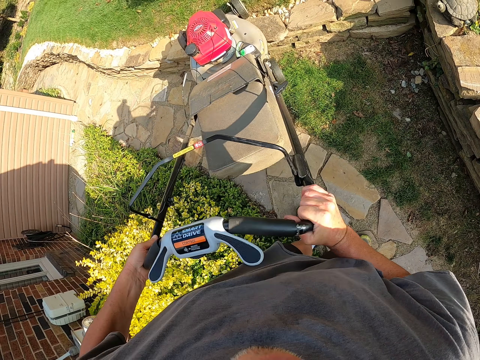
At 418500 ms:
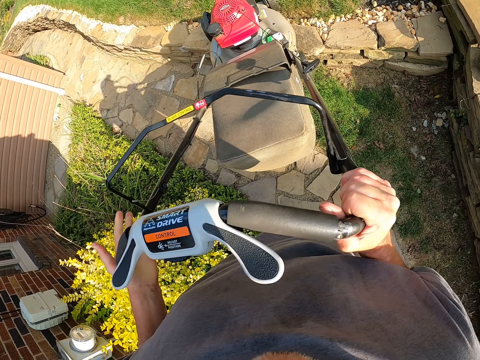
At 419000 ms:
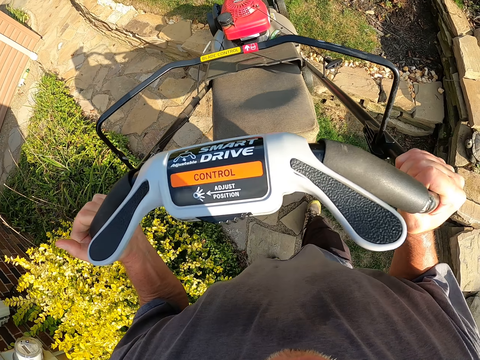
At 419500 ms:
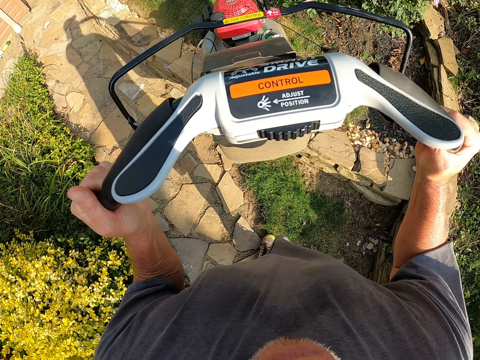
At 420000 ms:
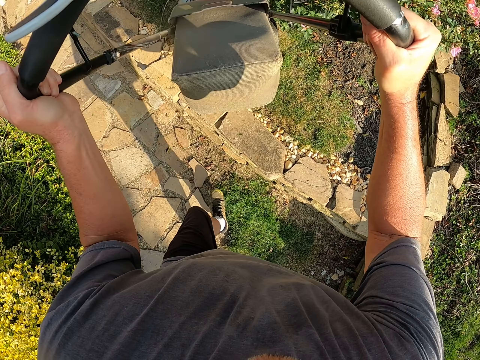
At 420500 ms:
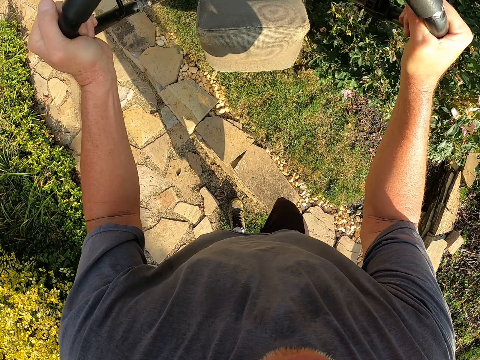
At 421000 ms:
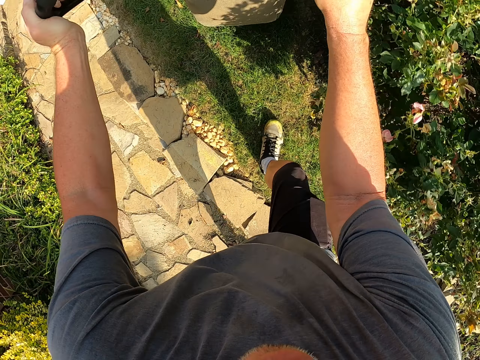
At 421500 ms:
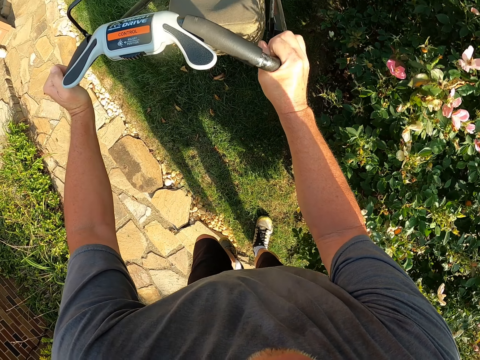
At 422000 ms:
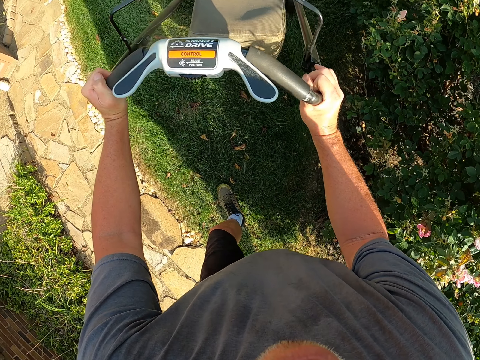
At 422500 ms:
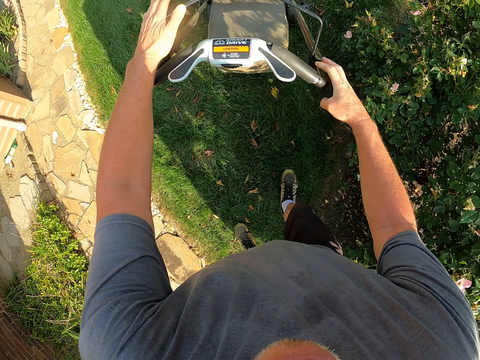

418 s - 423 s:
The camera wearer raises a lawn mower.

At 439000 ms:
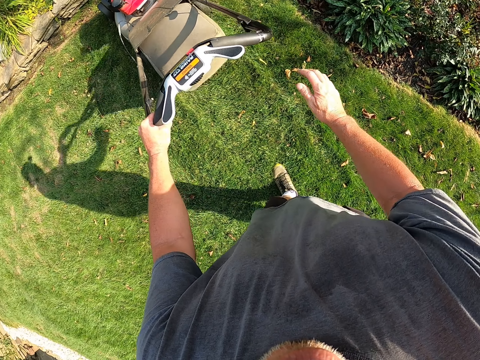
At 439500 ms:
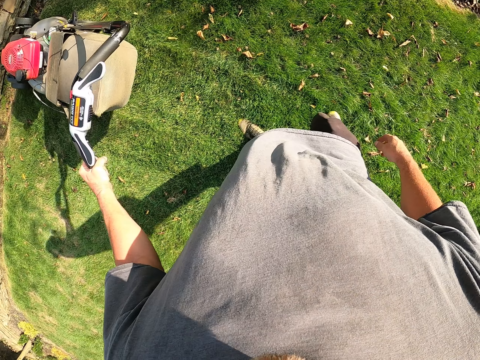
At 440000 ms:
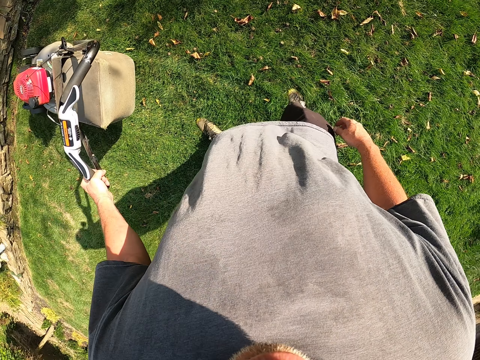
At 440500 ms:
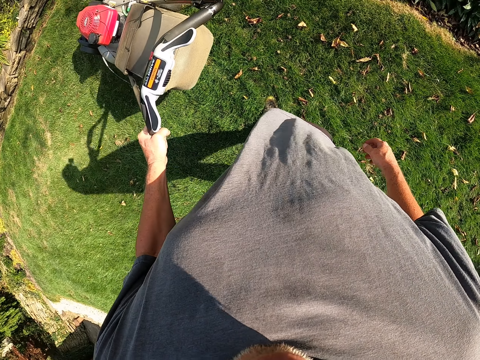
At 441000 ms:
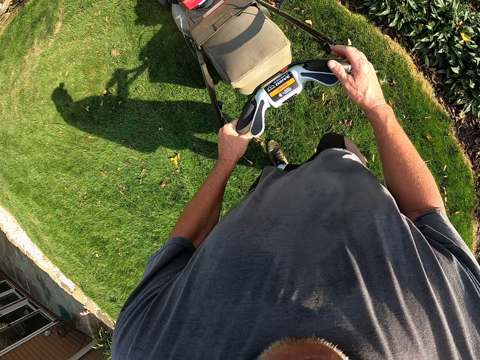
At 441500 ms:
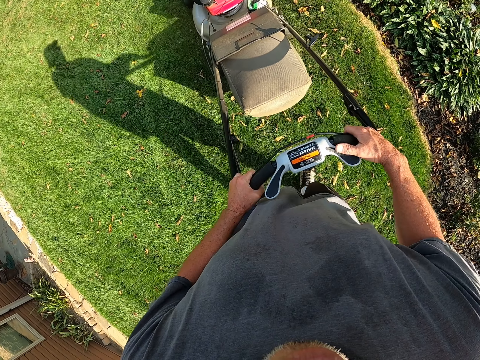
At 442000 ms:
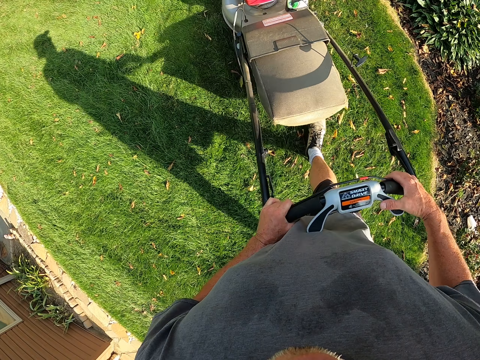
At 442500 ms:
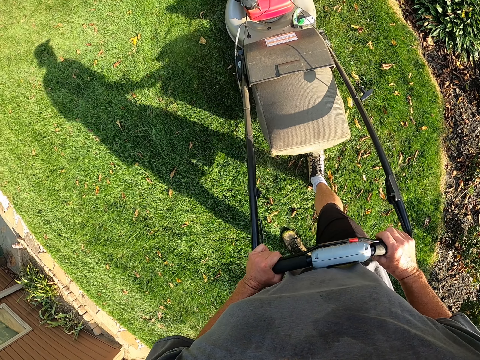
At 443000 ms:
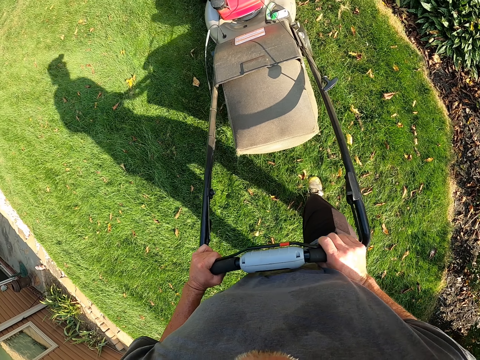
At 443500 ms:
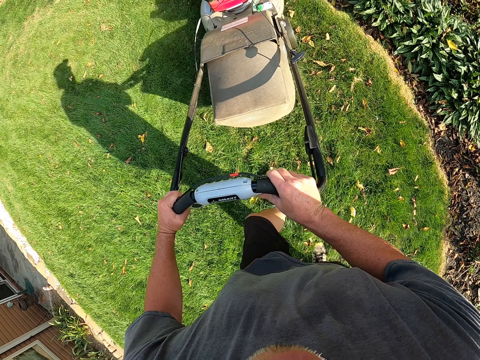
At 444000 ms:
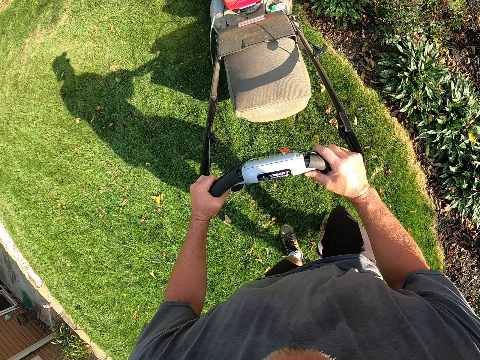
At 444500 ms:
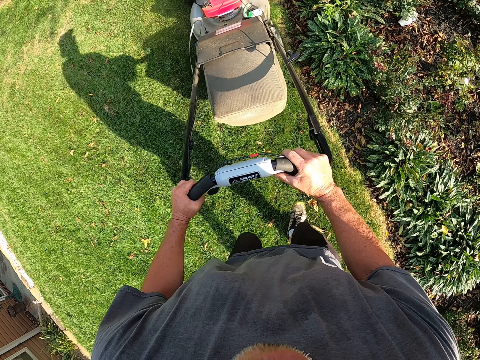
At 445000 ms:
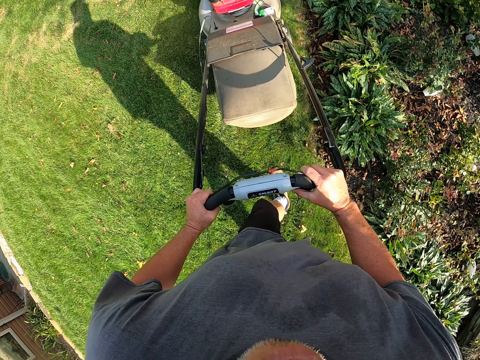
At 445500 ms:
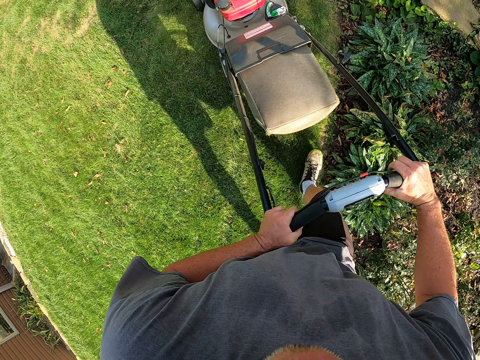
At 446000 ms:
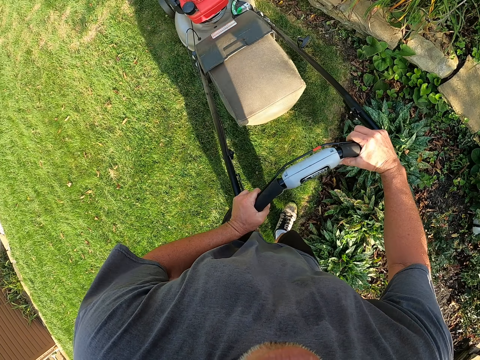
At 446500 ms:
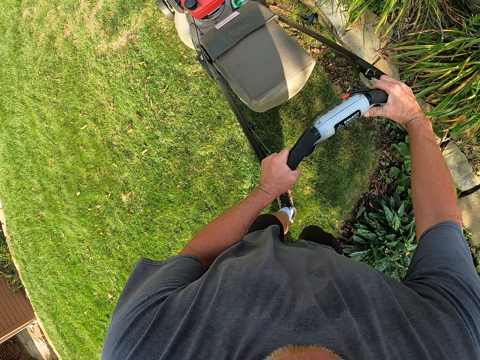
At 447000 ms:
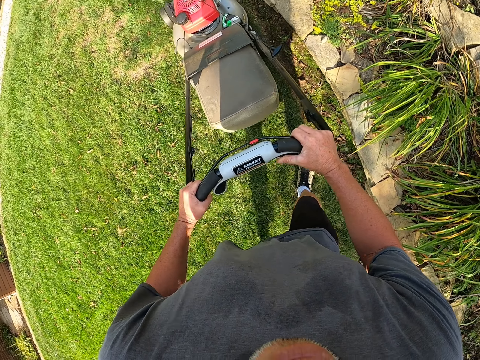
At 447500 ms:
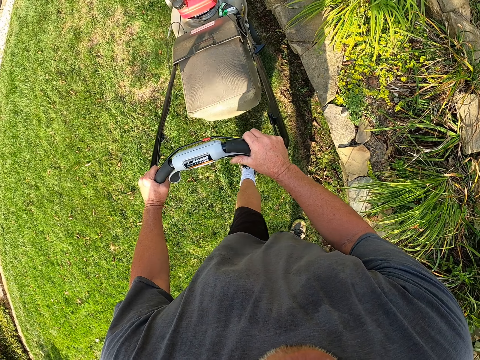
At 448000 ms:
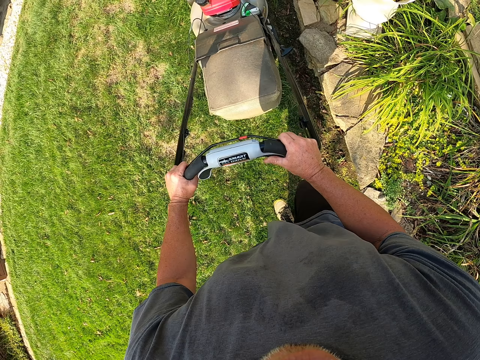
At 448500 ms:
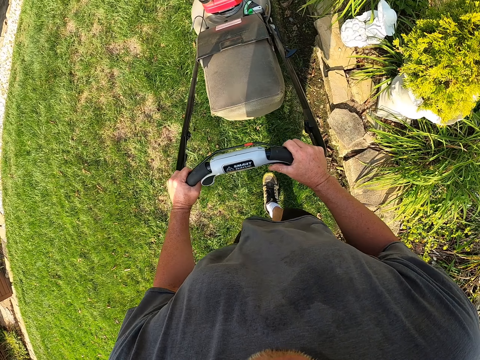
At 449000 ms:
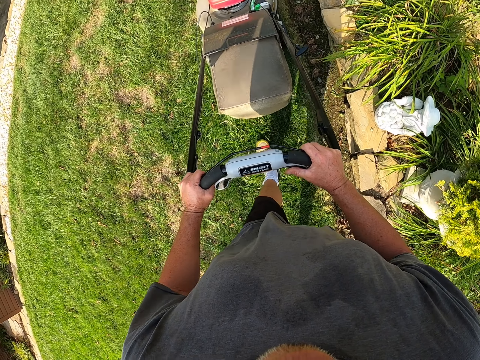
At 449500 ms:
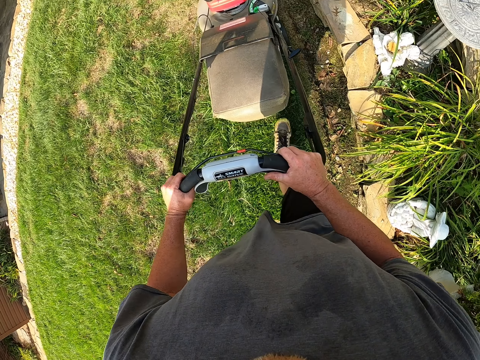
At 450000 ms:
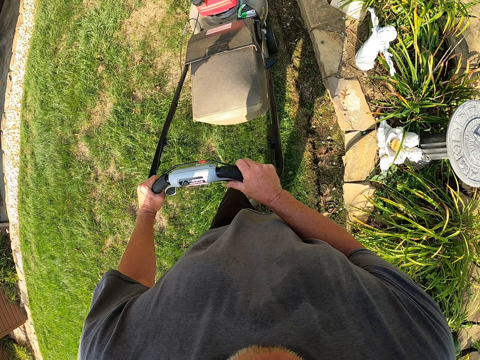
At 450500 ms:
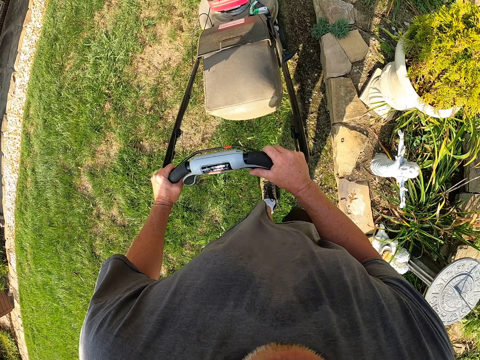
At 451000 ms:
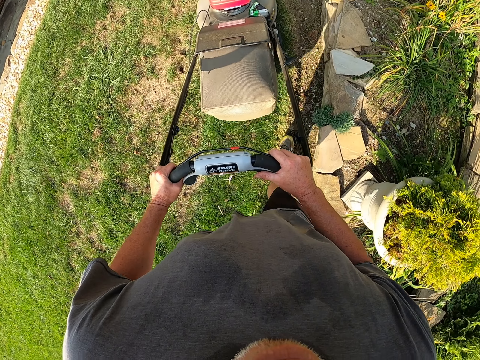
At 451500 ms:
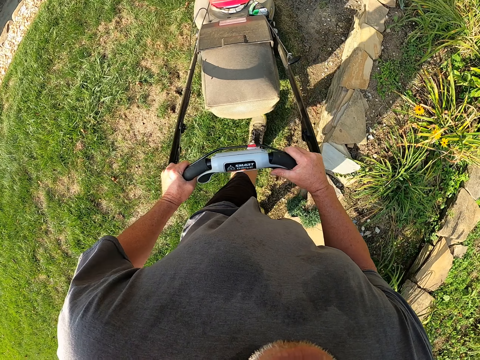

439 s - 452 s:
The camera wearer withdraws his right hand. He pulls a lawn mower. He holds the lawn mower with both hands. He cuts grass with the lawn mower. He turns left. He cuts grass with the lawn mower.

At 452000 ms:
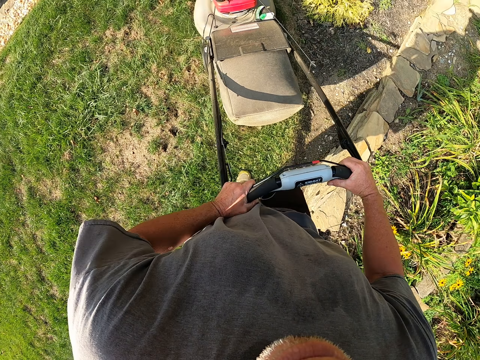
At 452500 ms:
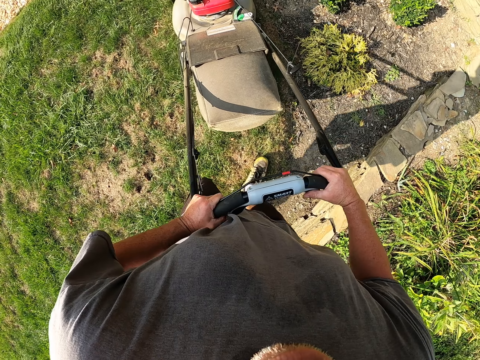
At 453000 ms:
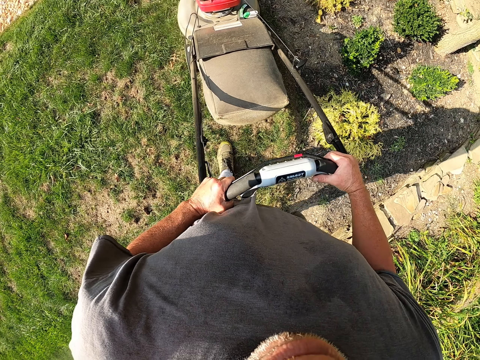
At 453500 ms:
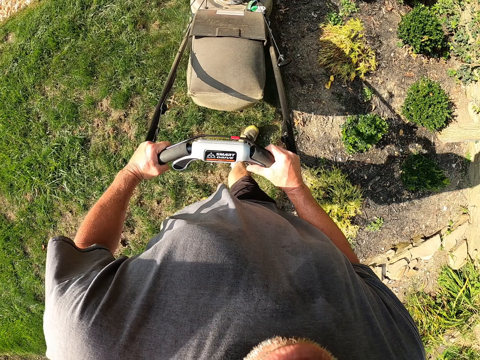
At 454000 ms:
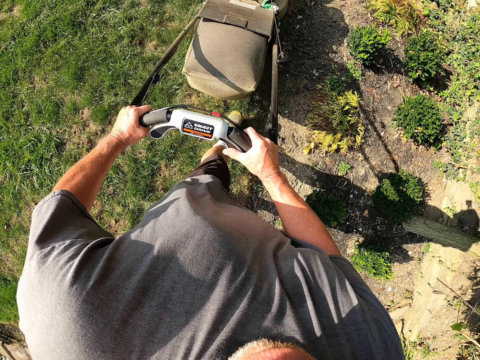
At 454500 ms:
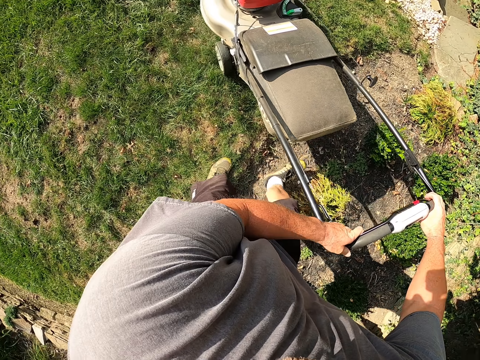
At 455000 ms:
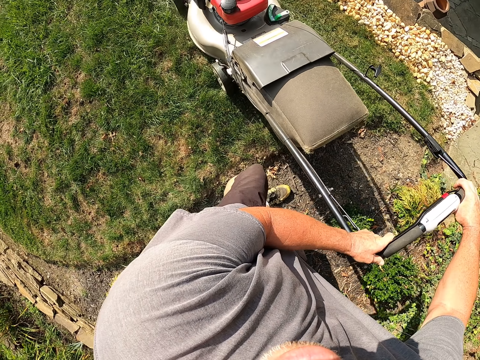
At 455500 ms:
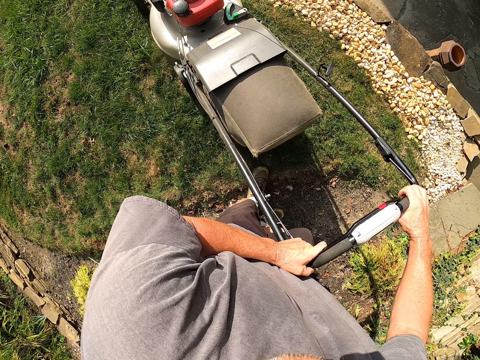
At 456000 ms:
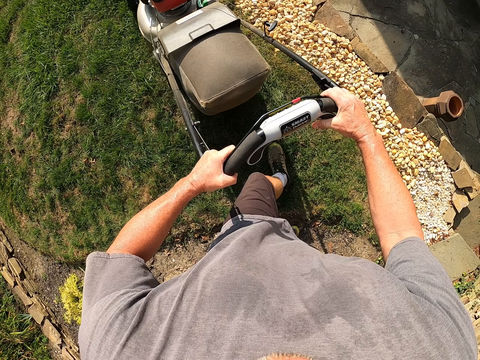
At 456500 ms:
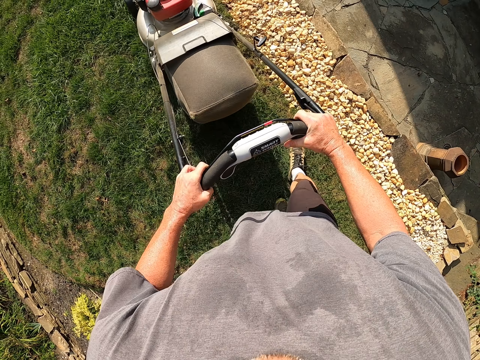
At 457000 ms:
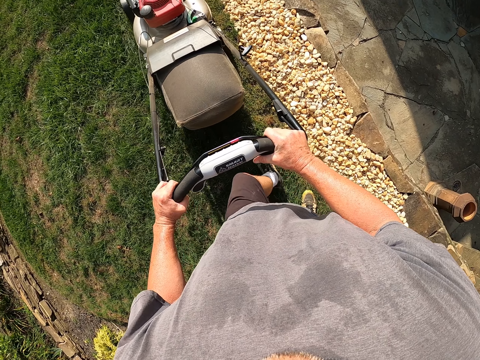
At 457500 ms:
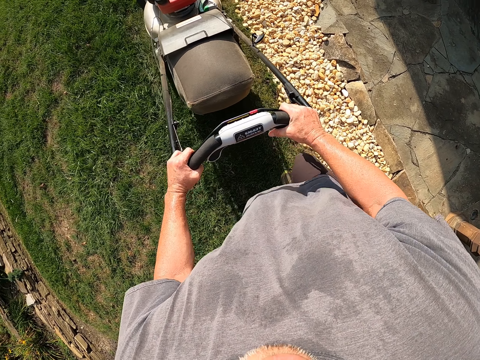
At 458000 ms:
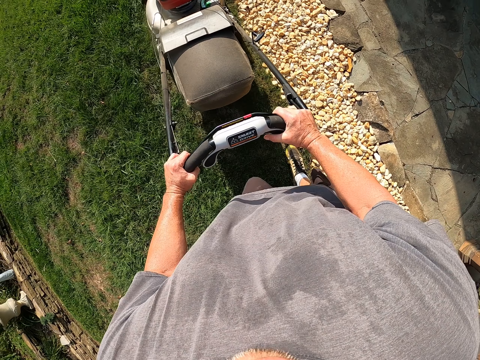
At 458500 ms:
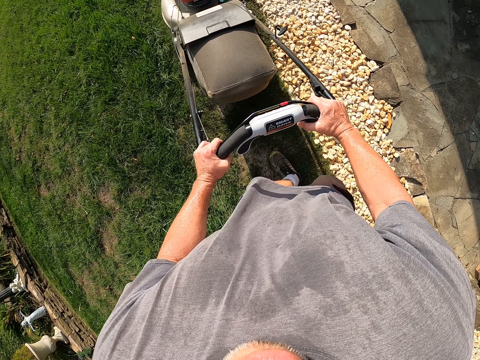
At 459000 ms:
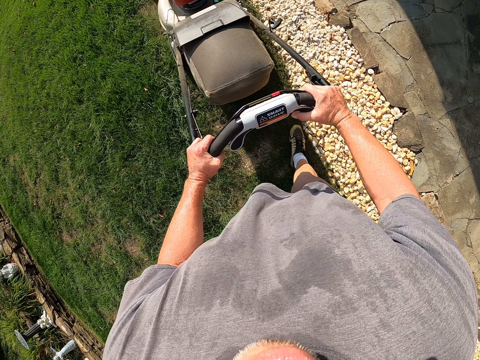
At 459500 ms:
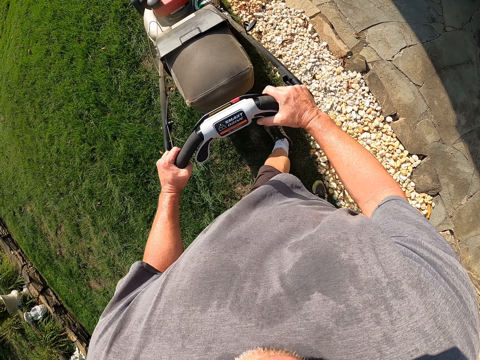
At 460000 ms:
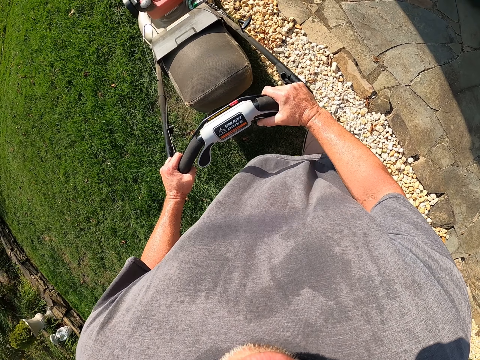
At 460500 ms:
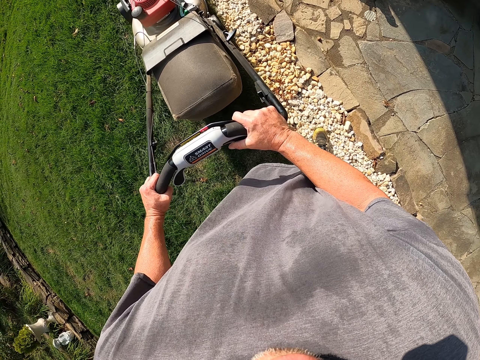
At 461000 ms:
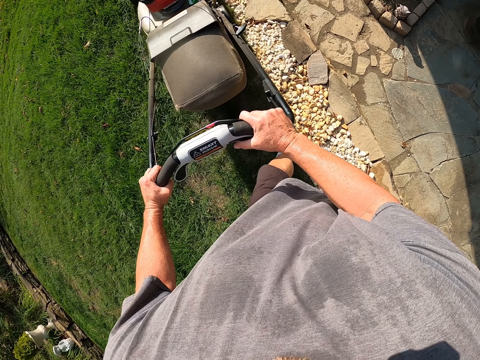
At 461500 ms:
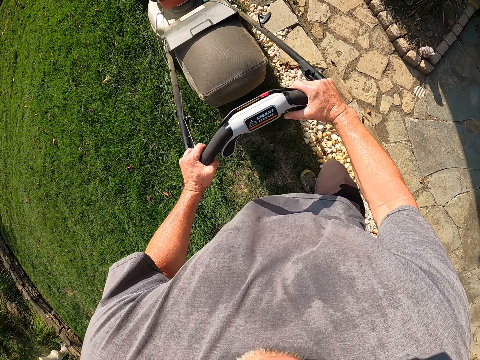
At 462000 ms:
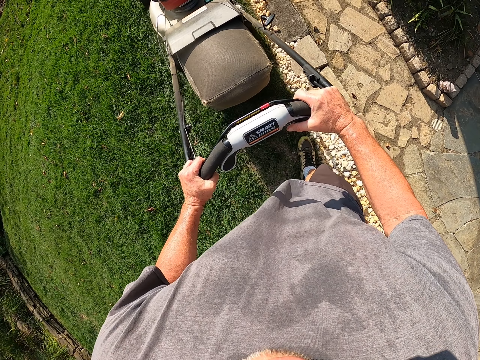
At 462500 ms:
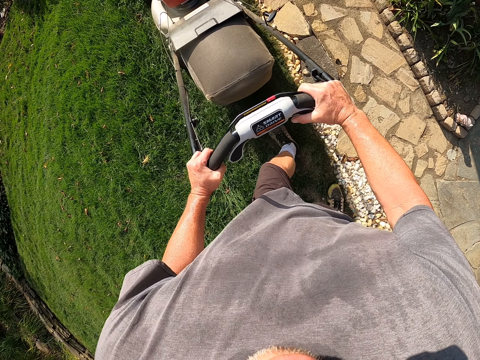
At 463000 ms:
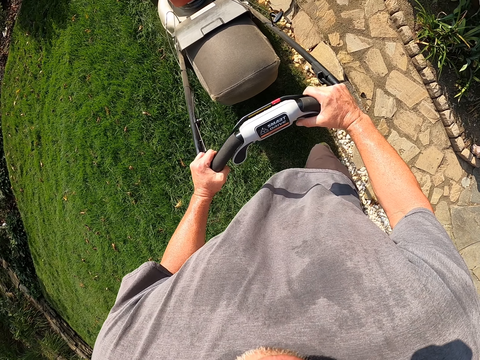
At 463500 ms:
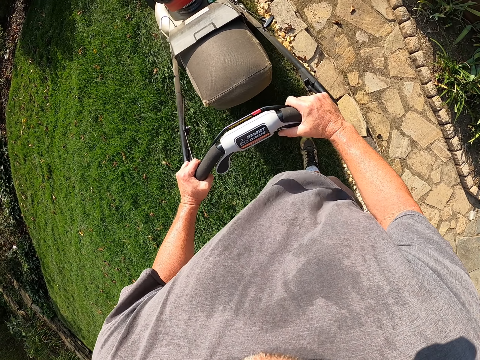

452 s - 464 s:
The camera wearer turns left. They cut grass with a lawn mower.
